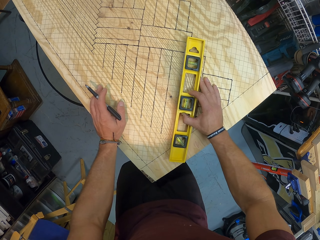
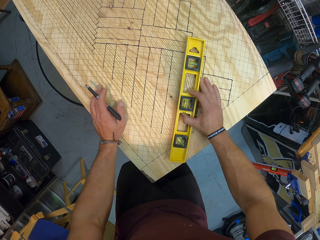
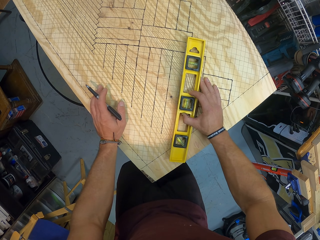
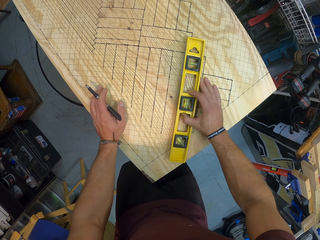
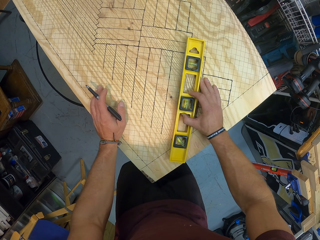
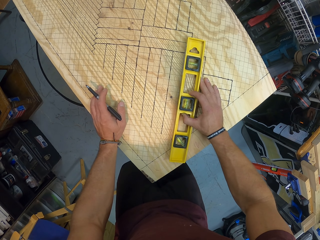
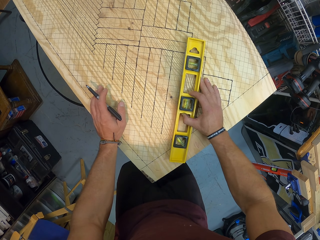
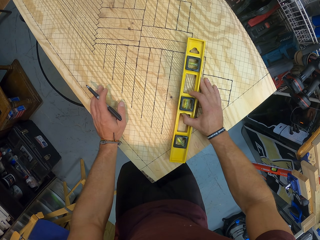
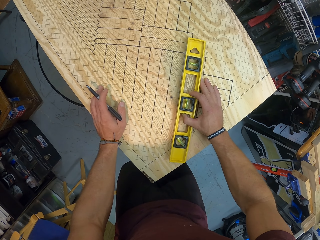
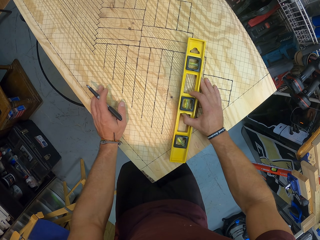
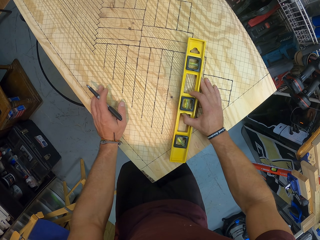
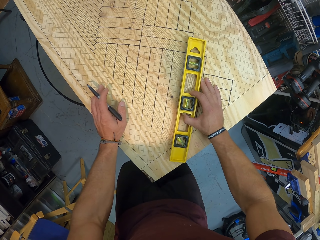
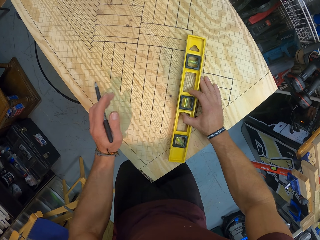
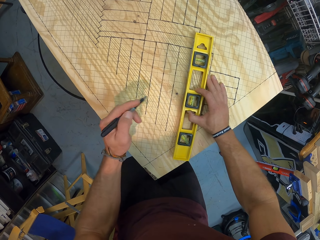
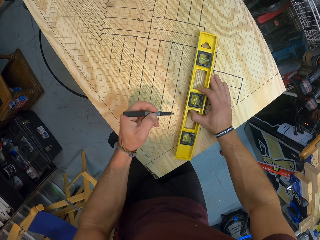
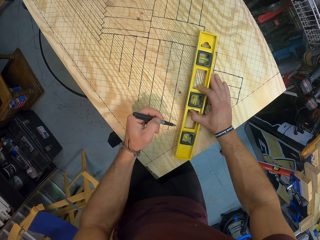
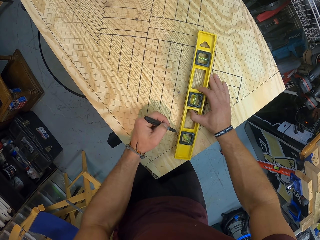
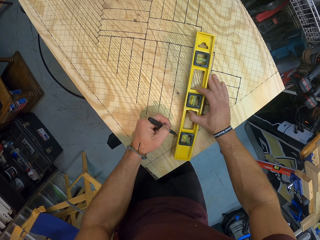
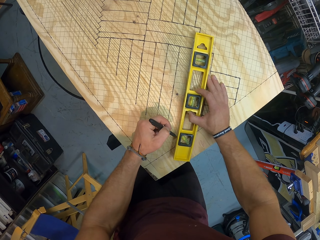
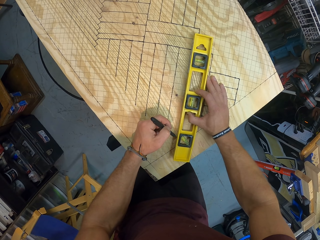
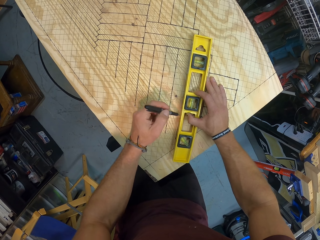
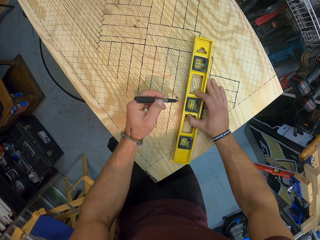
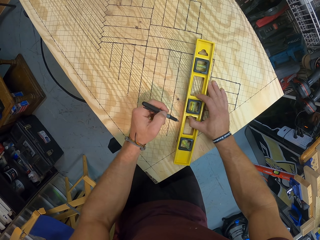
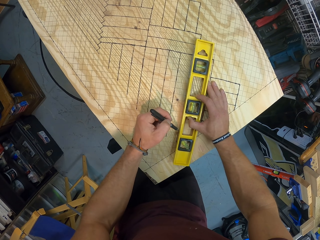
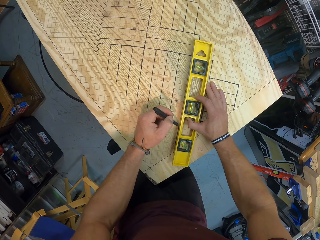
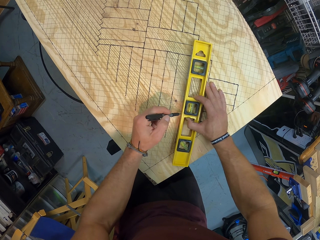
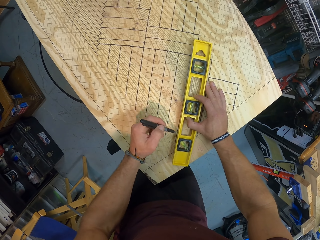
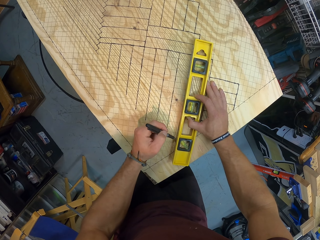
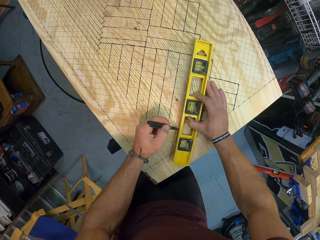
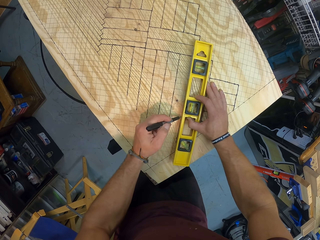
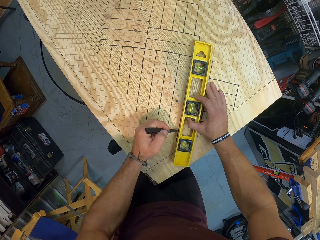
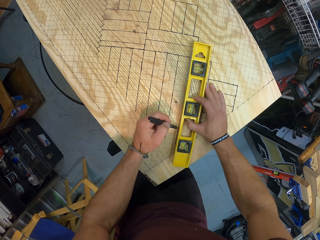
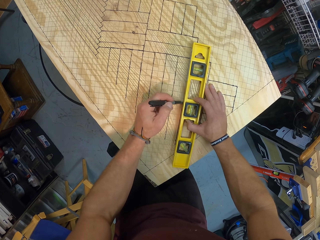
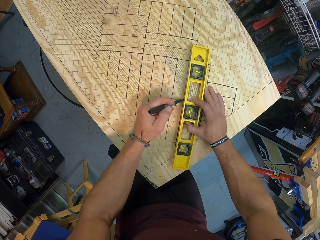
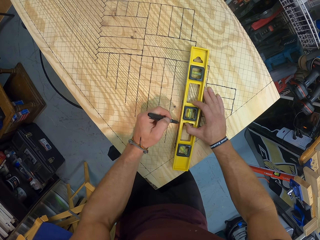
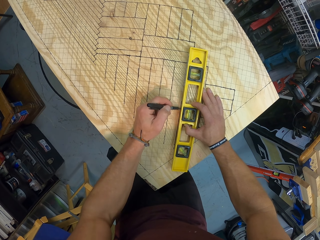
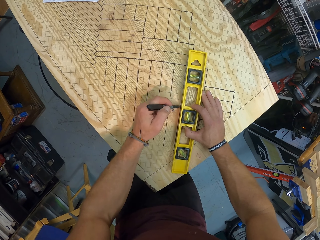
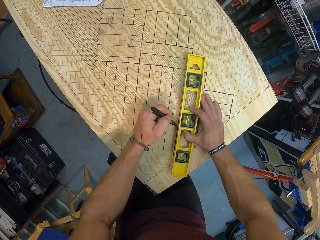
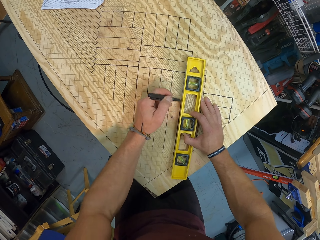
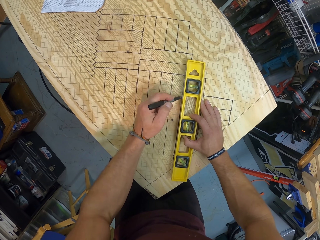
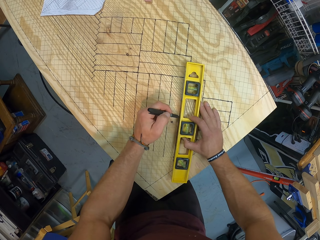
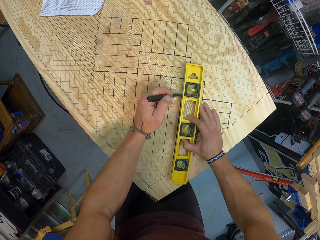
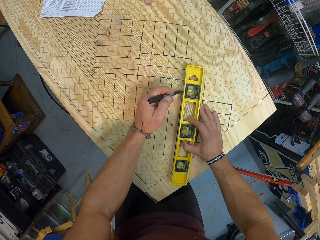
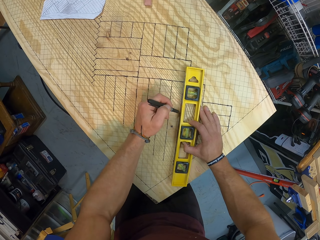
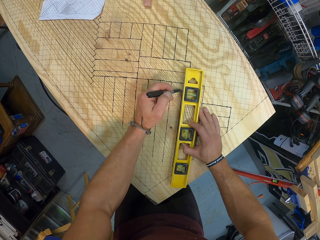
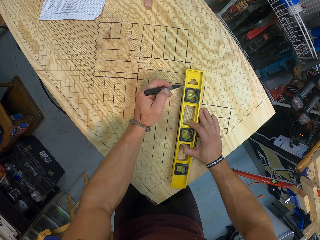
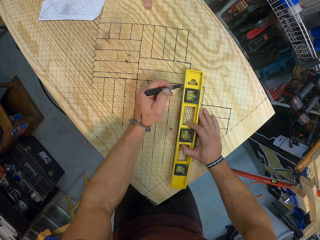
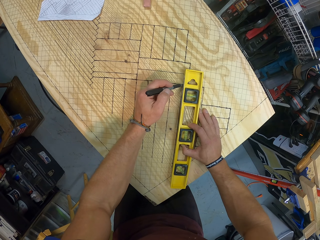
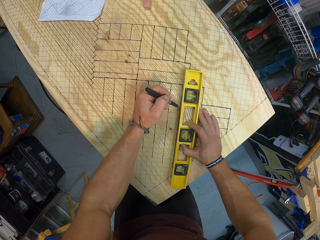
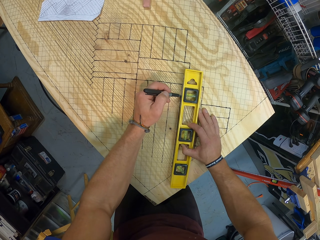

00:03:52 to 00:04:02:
The camera wearer draws a line on the wooden board with the pen with his left hand.

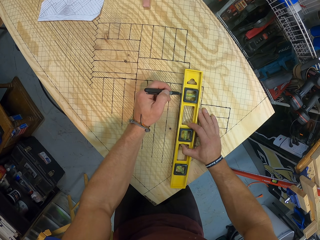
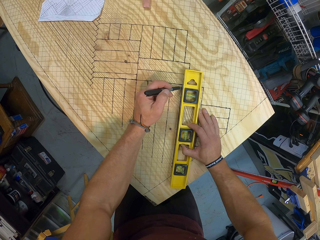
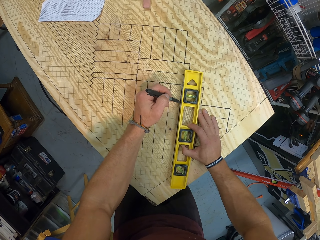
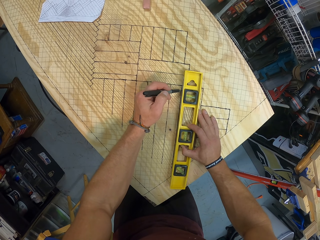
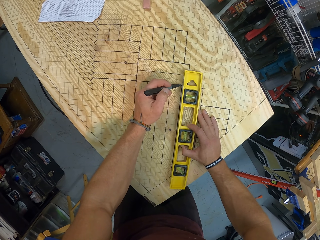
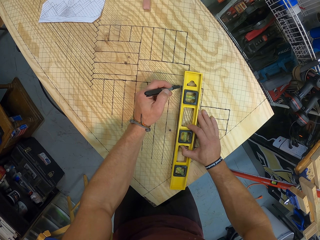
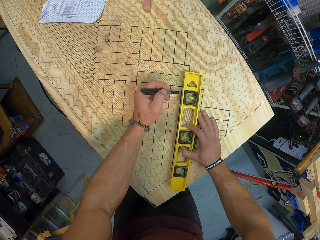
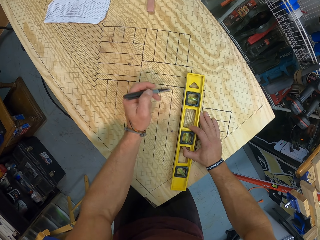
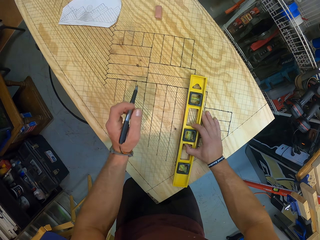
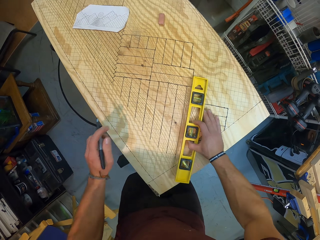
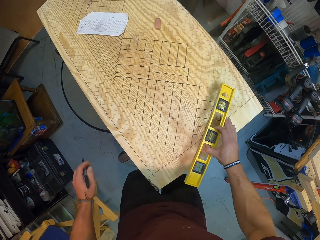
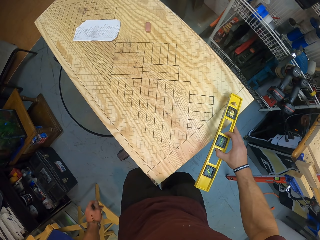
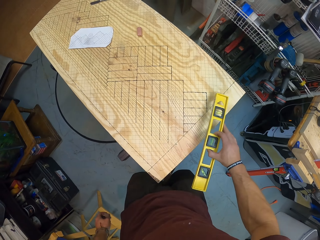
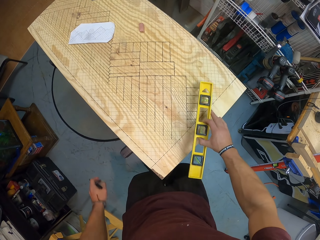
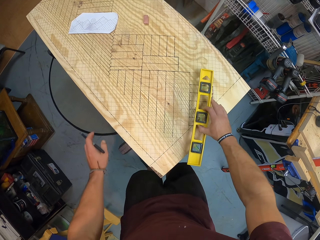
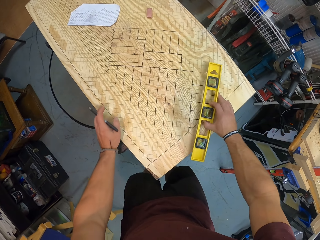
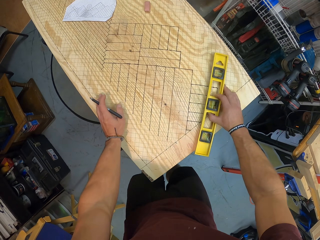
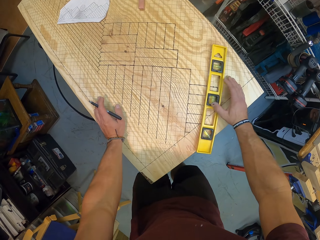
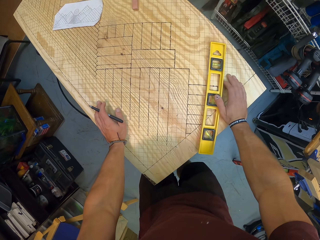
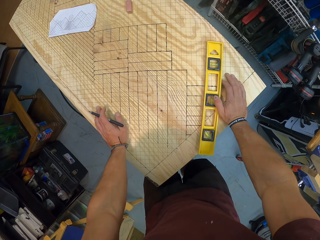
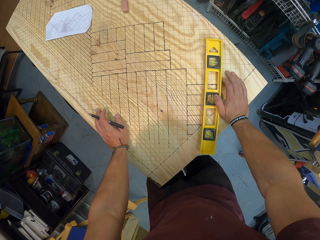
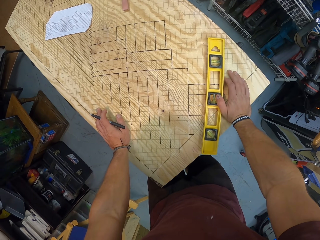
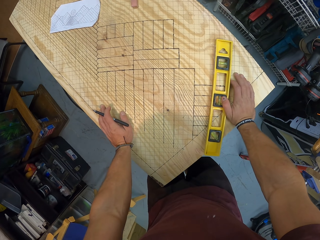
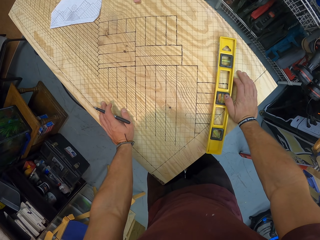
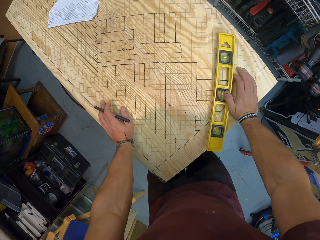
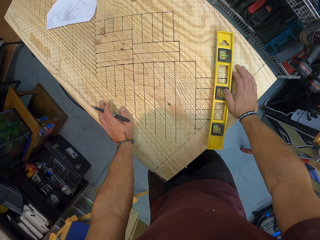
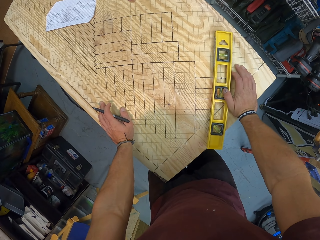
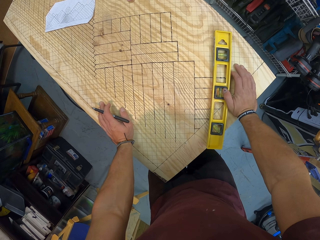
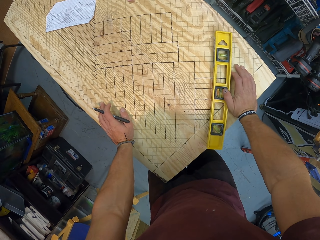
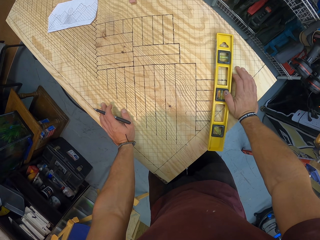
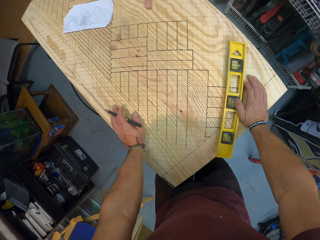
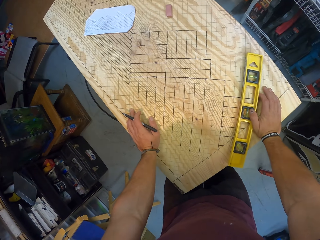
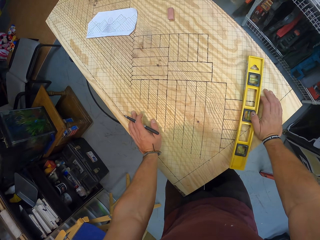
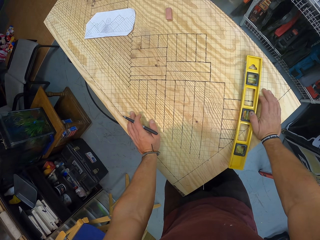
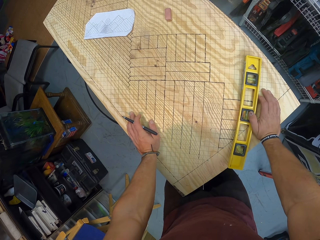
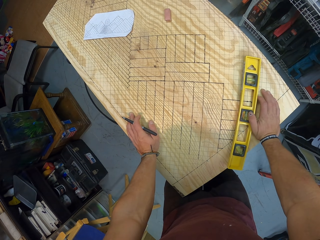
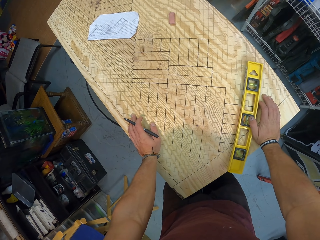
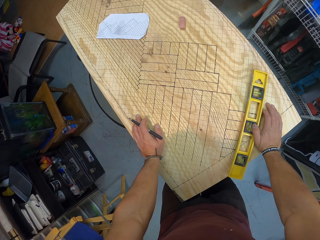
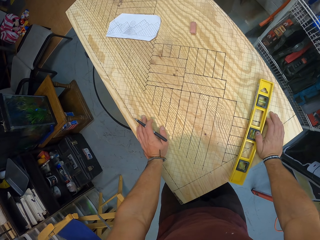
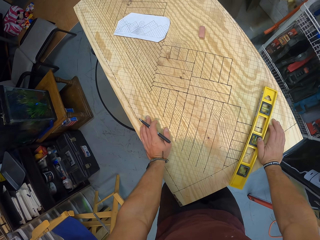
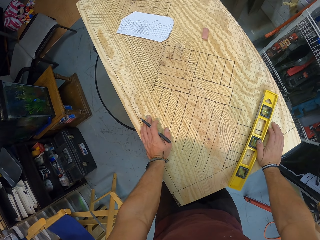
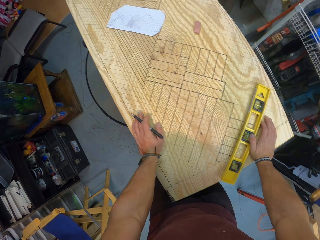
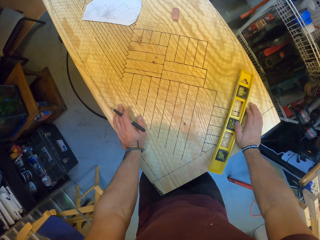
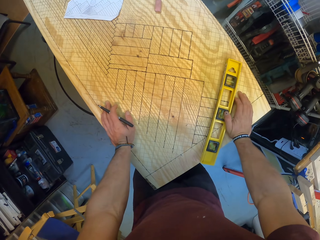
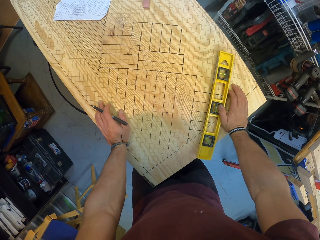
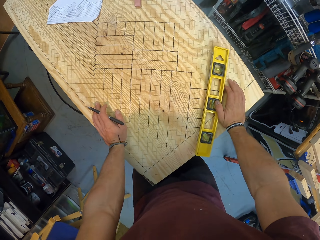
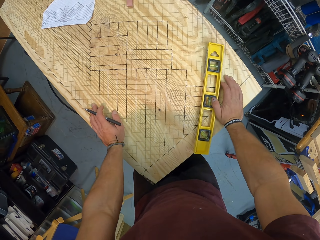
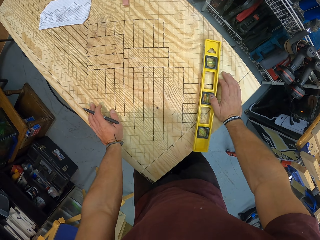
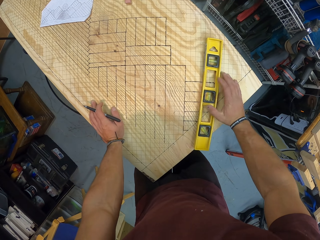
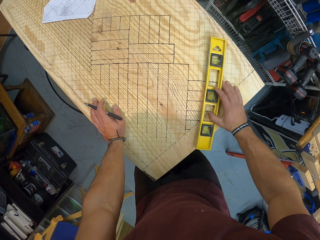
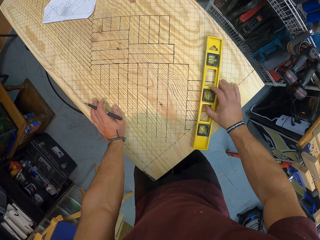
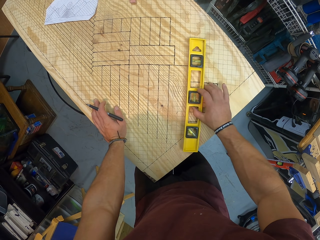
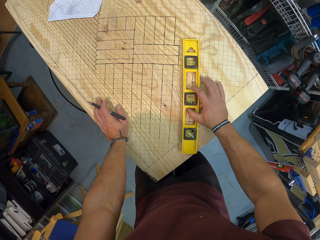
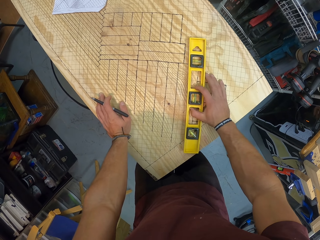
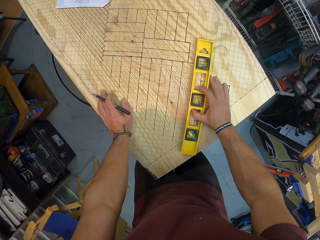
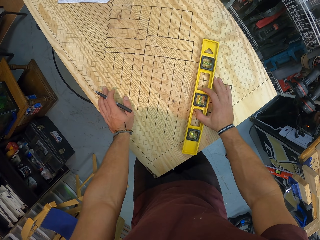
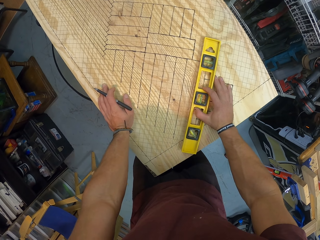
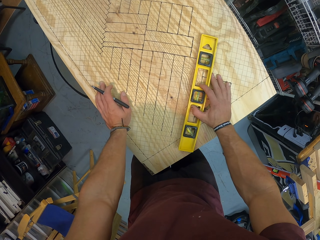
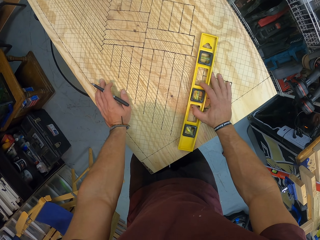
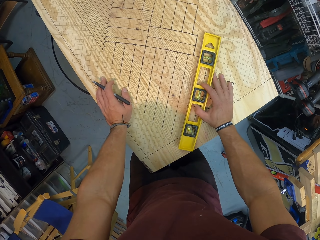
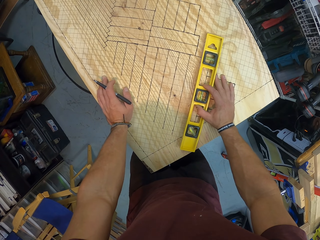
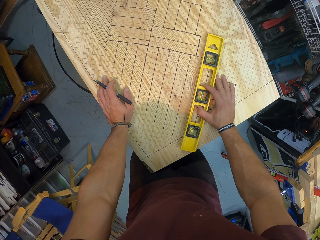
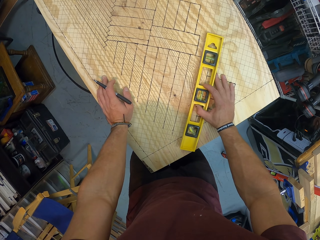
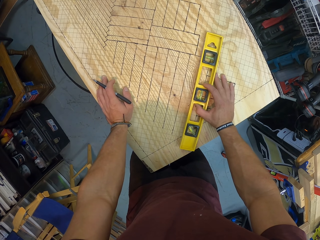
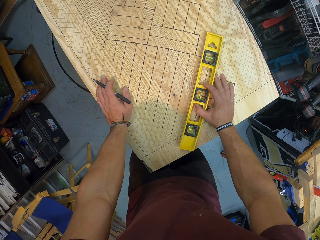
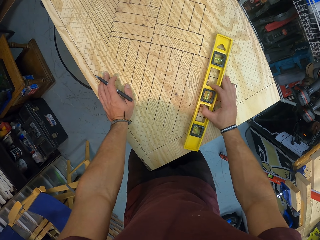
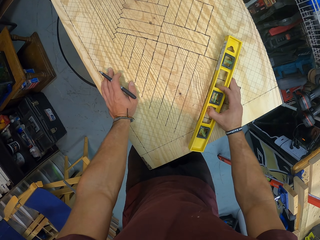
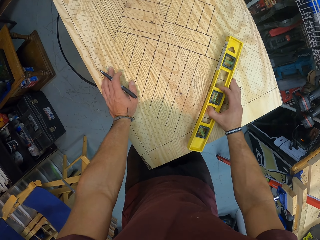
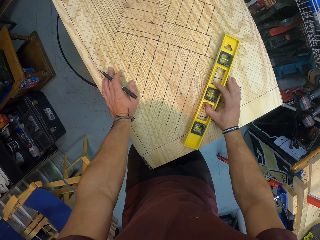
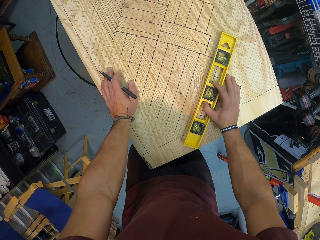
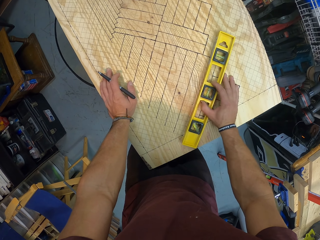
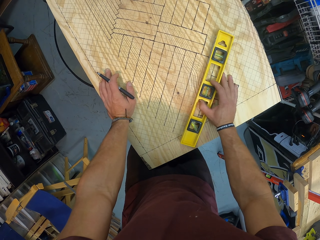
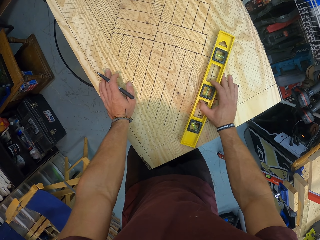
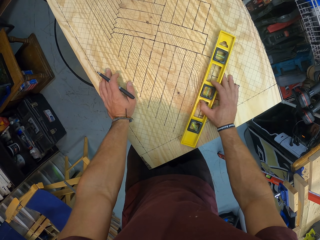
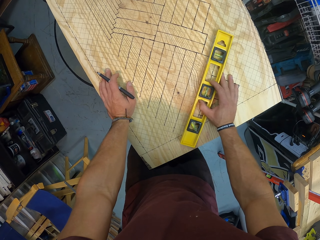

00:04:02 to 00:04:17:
The camera wearer lifts the spirit level from the wooden board with his right hand. He places his left hand on the wooden board. He drops the spirit level on the wooden board with his right hand. He drops his right hand on the wooden board. He looks at the board. He slides the spirit level on the wooden board with his right hand.
